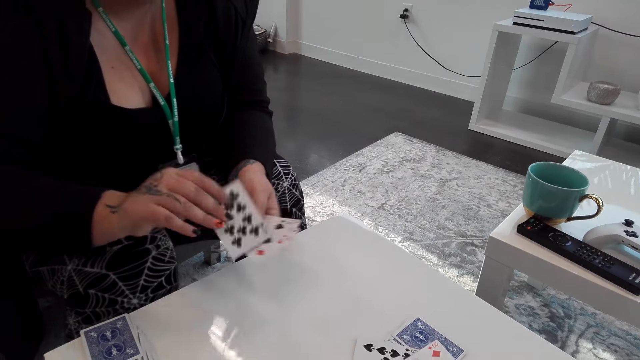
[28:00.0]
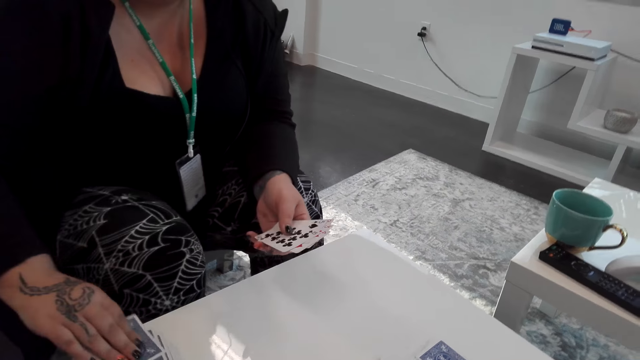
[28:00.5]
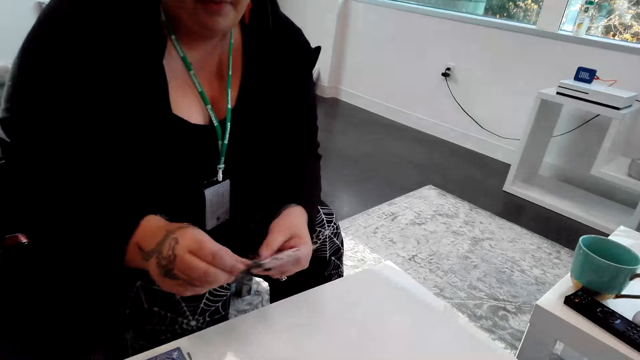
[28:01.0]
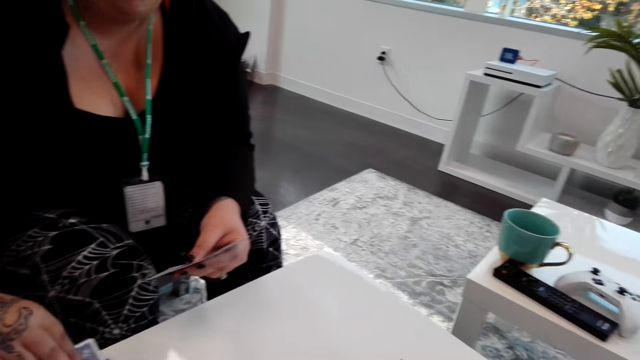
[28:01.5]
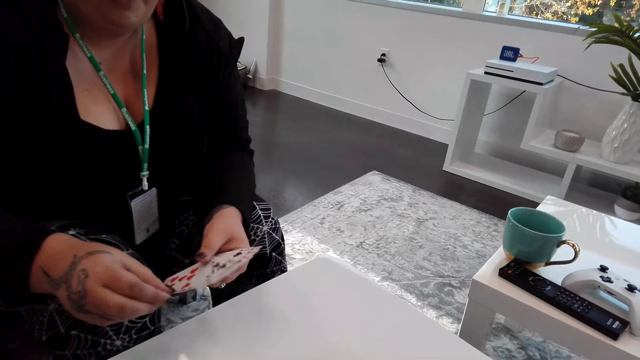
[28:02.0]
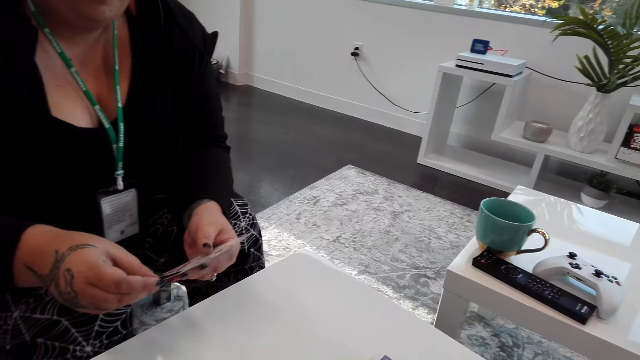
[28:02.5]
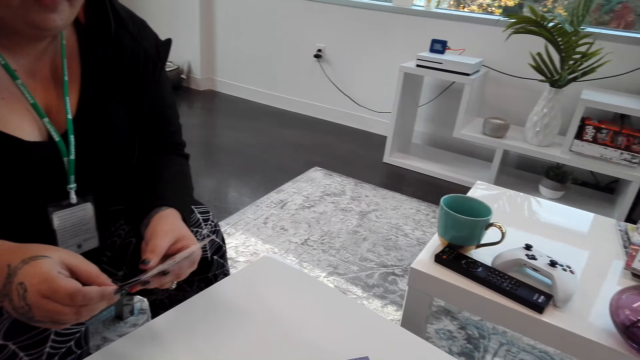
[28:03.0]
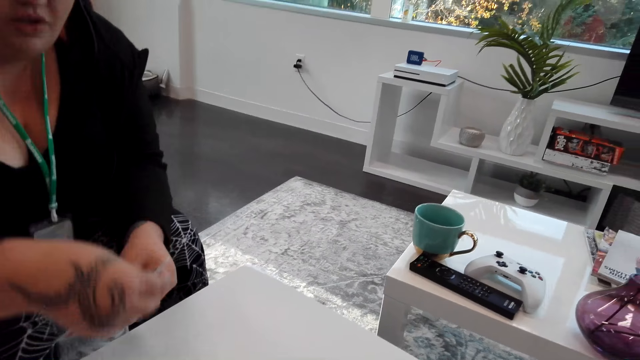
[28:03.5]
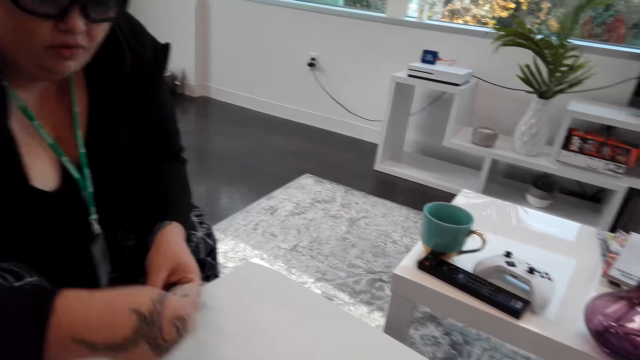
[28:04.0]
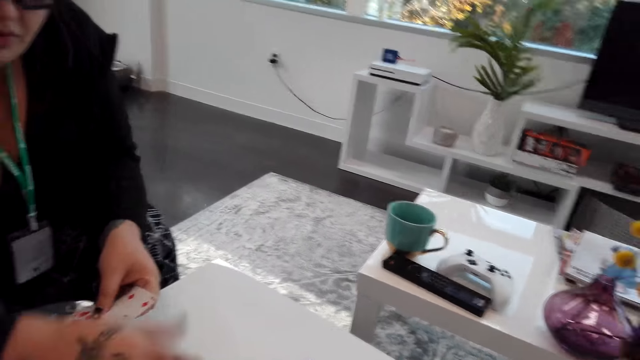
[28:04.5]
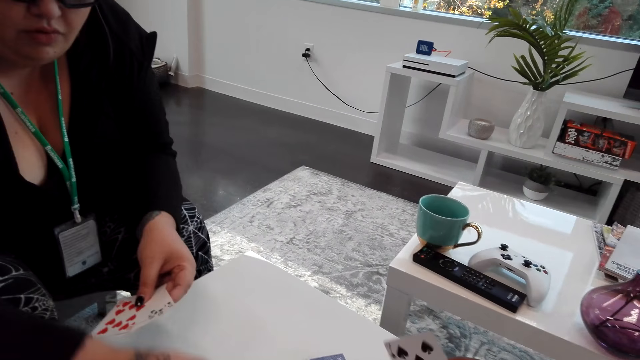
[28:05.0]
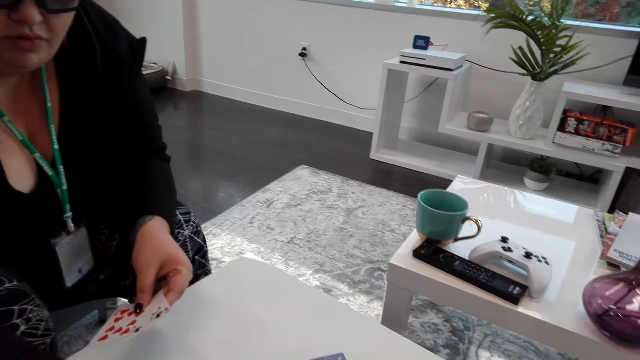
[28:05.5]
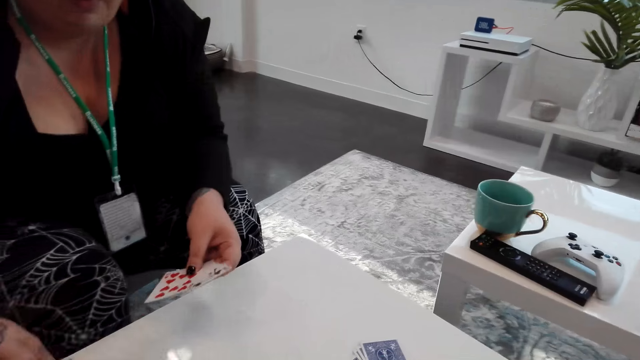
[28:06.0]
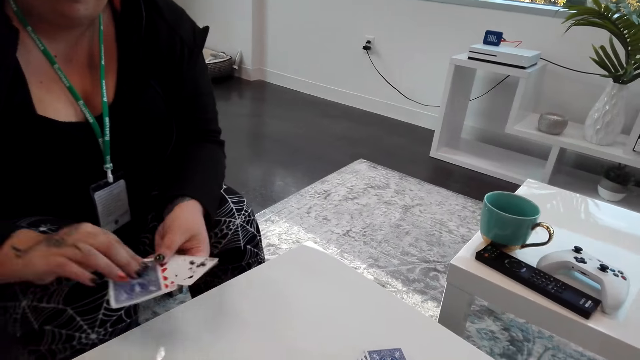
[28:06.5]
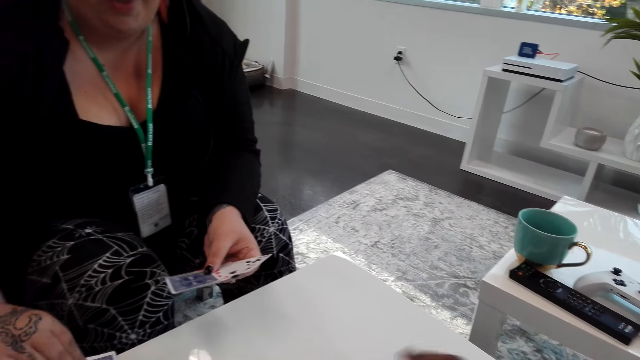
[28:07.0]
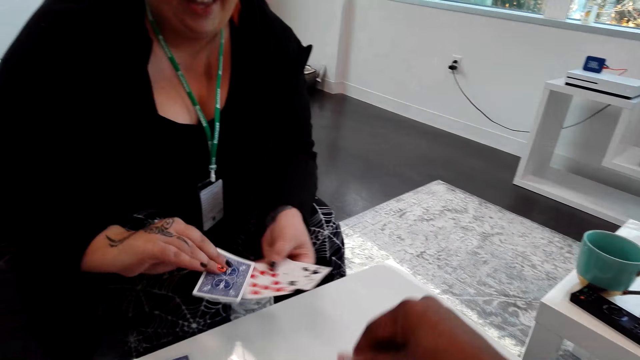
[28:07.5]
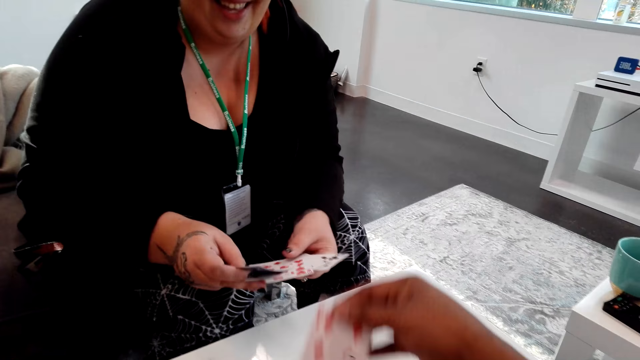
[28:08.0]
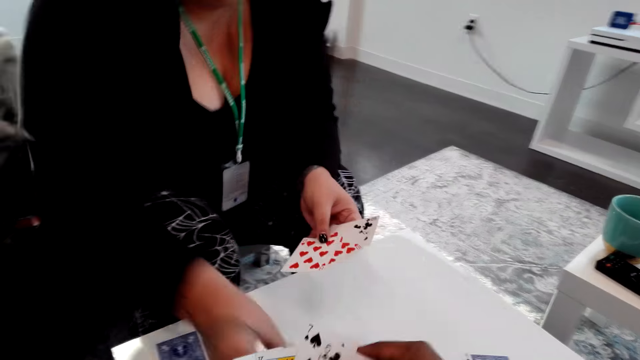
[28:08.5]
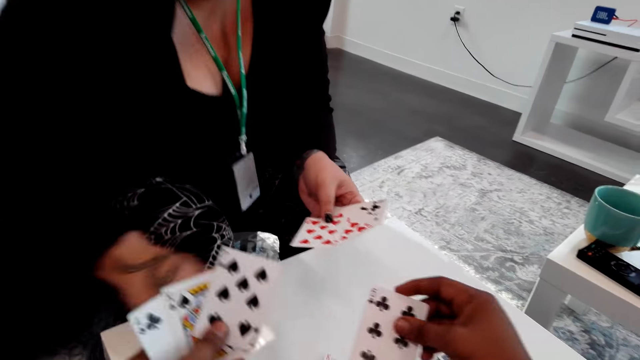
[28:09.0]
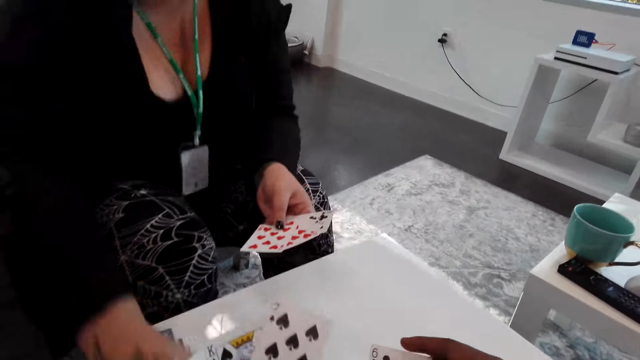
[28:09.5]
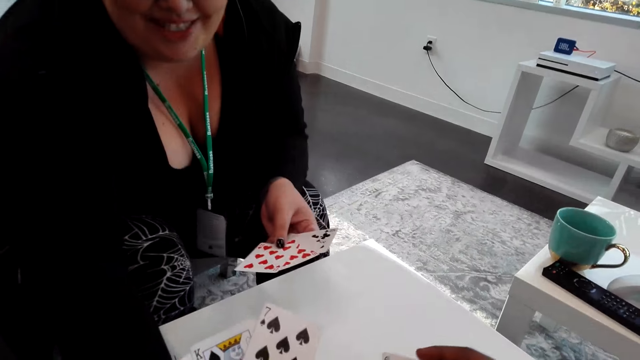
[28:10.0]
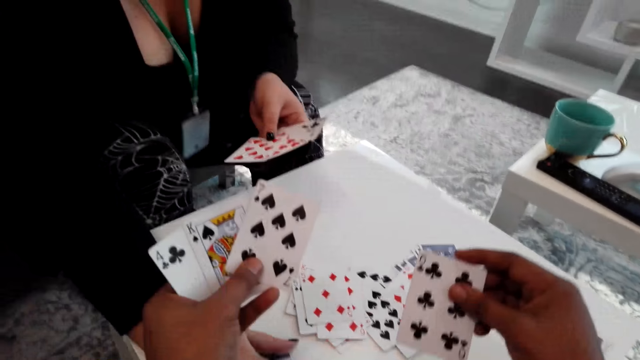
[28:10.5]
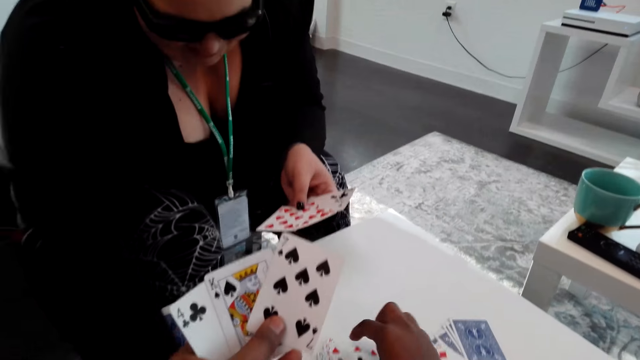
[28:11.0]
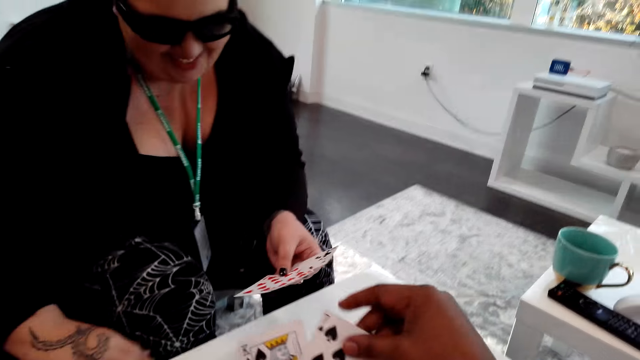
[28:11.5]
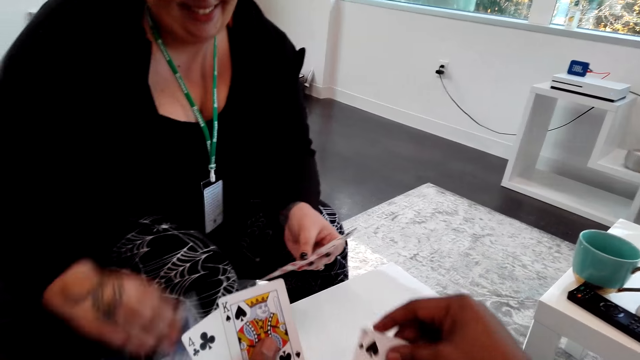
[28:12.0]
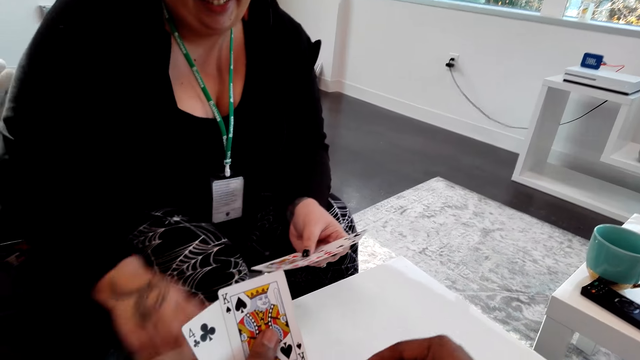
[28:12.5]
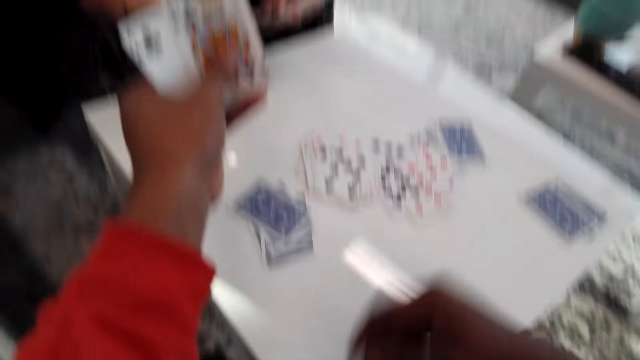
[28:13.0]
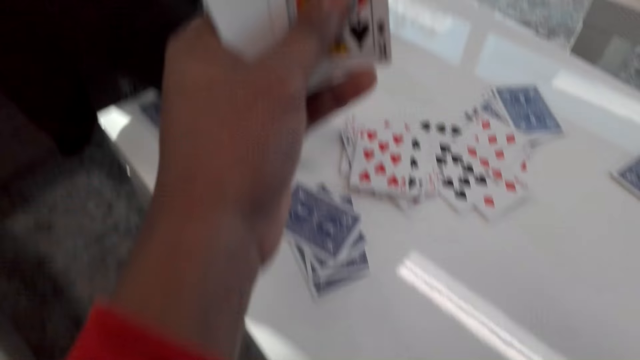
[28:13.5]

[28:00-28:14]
The camera wearer plays a card. A woman plays a card.

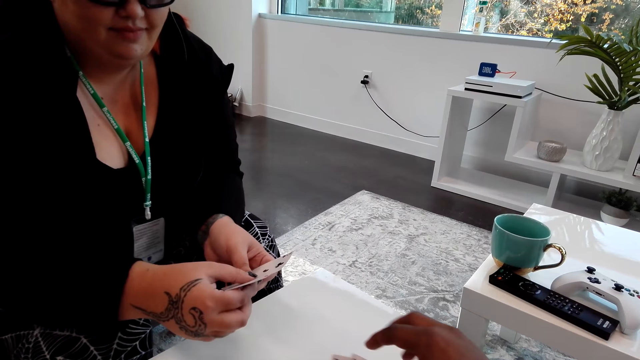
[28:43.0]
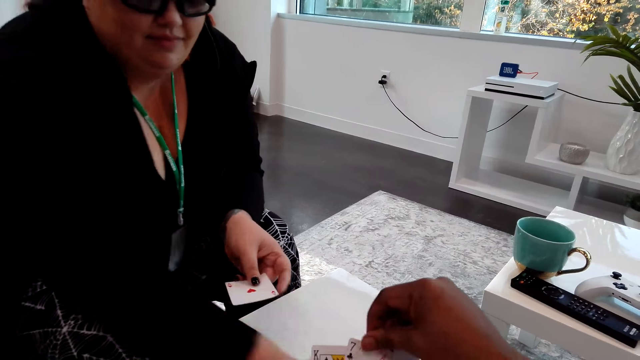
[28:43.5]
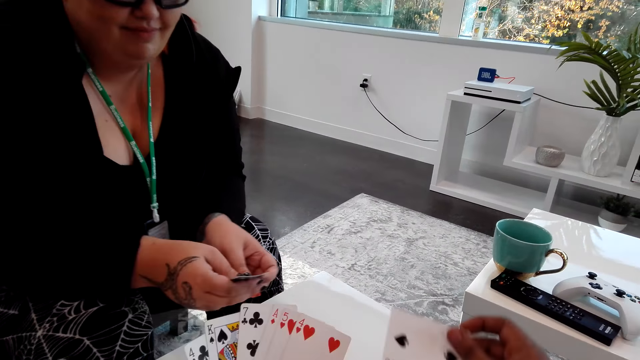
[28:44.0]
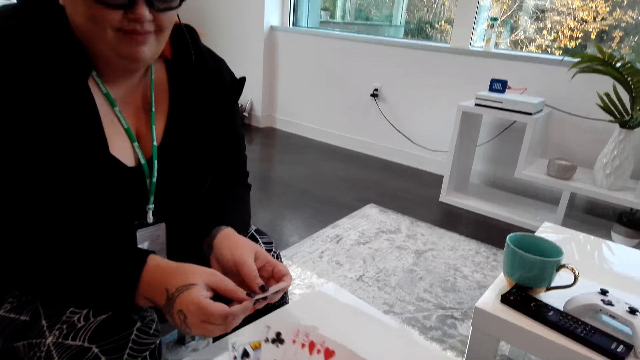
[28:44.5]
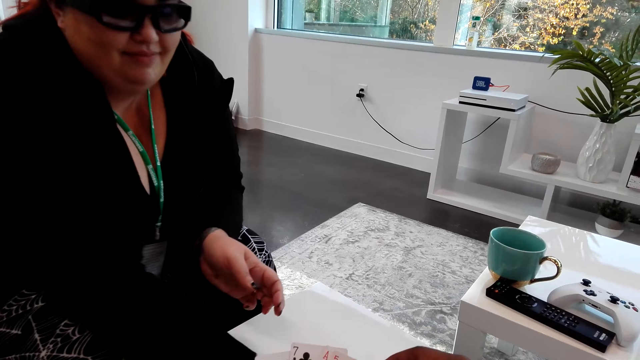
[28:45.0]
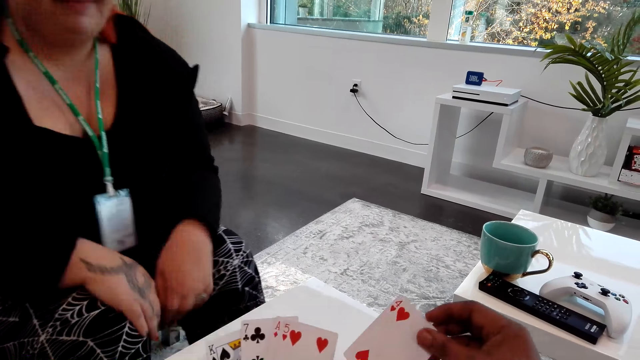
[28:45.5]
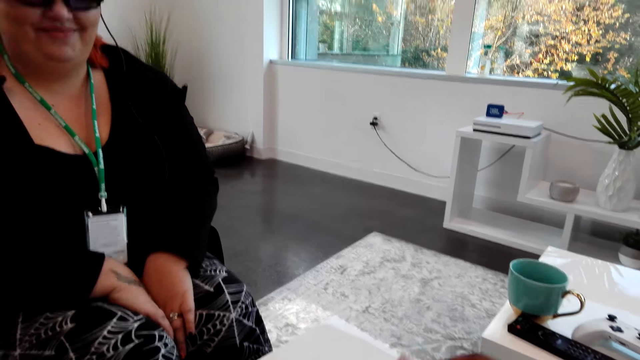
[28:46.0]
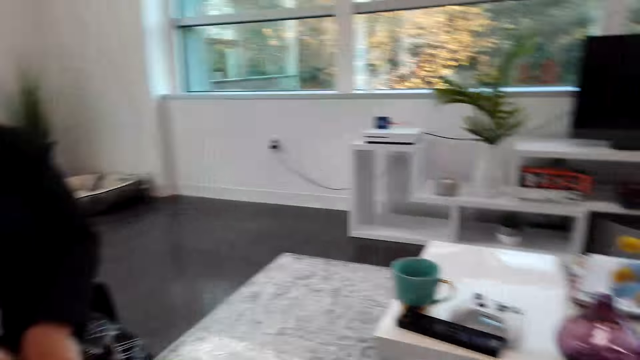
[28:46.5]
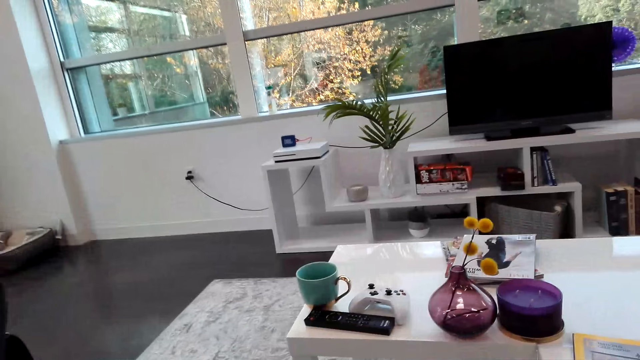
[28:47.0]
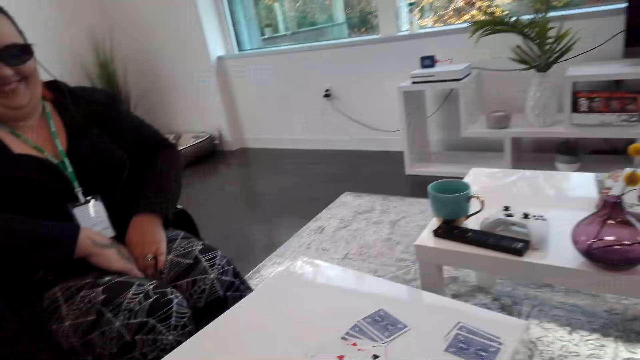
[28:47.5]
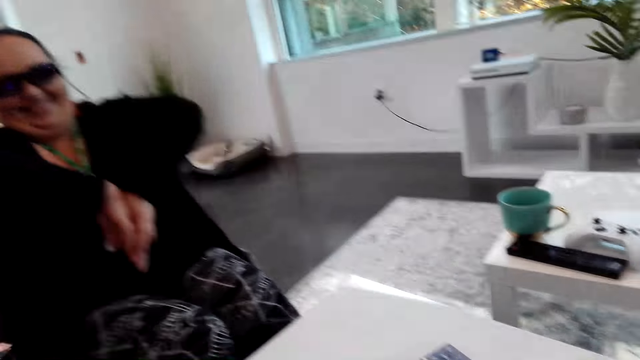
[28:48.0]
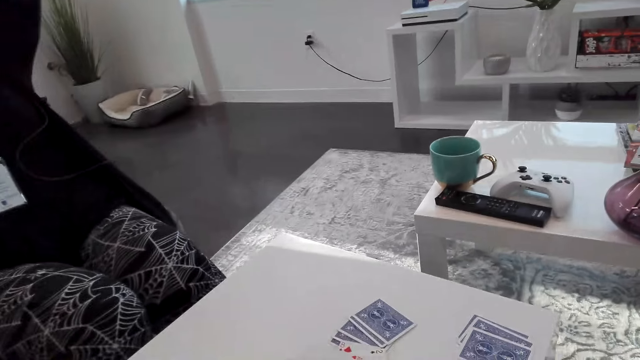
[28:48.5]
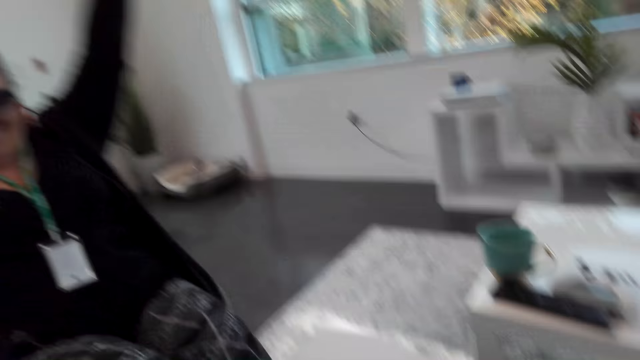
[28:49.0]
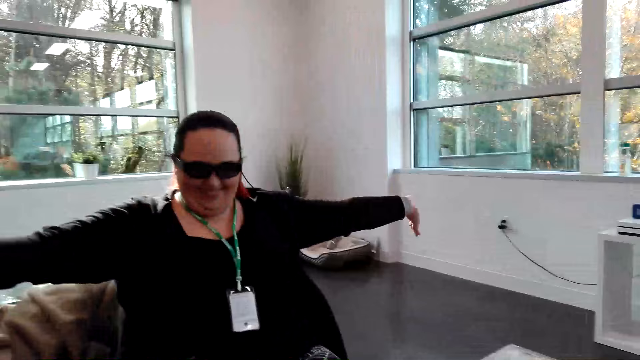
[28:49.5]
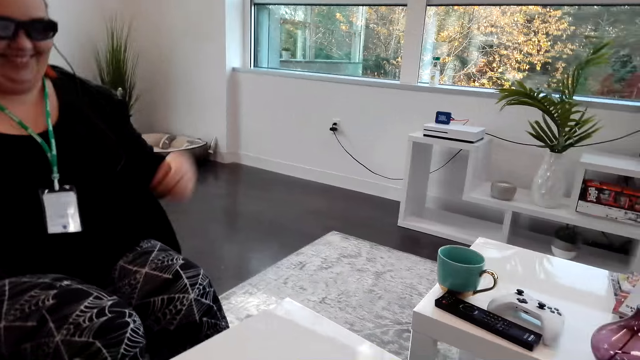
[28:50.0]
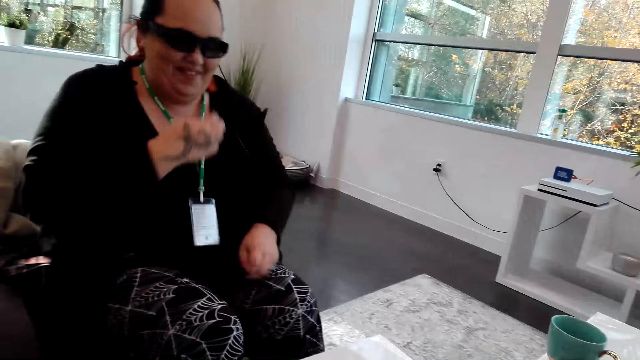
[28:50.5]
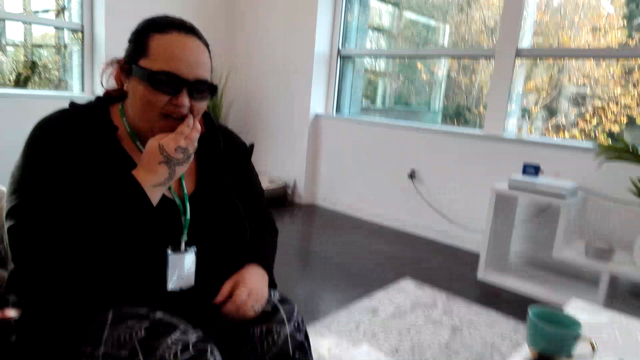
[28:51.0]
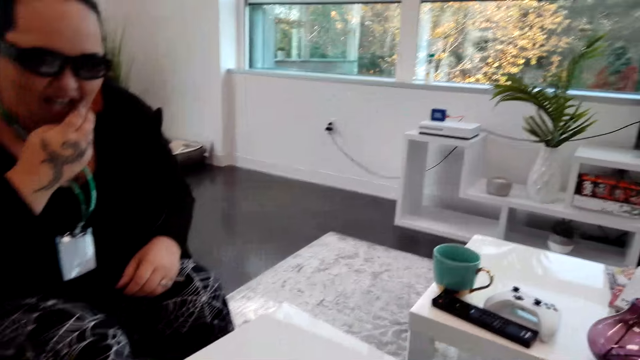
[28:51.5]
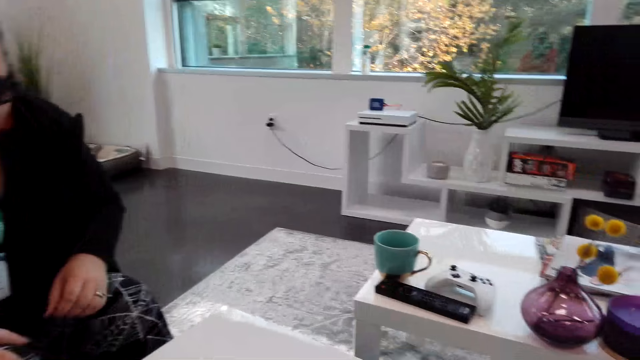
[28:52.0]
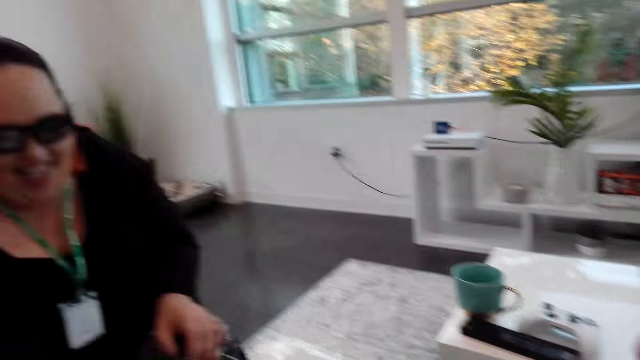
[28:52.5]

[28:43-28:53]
The camera wearer plays a card. A woman plays a card. The camera wearer dialogs with the woman.
